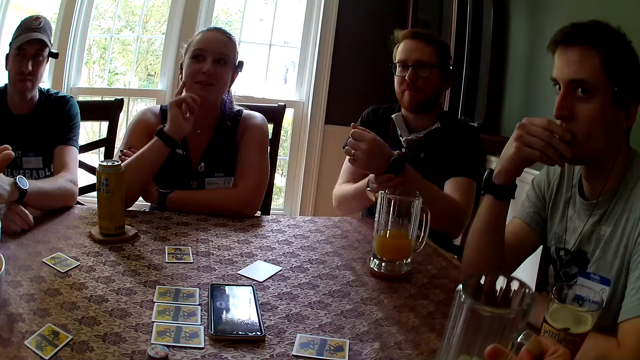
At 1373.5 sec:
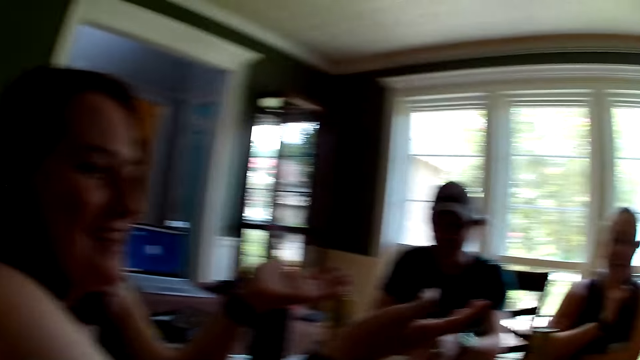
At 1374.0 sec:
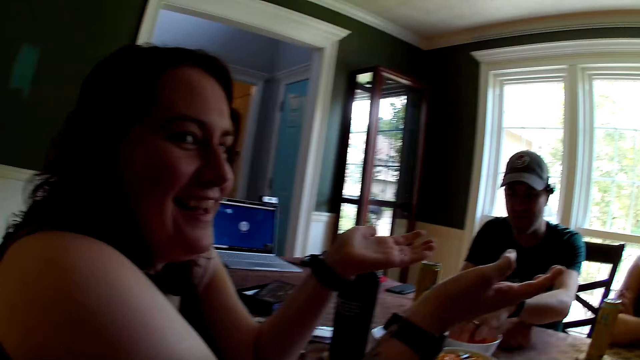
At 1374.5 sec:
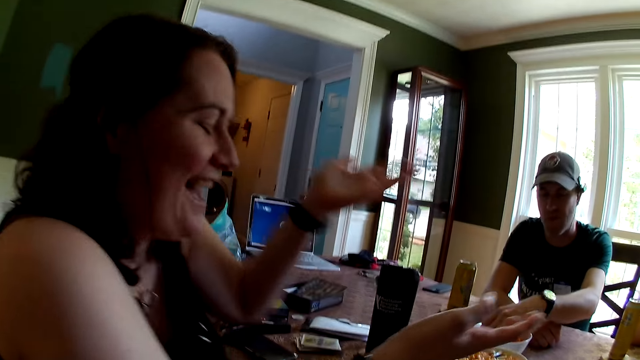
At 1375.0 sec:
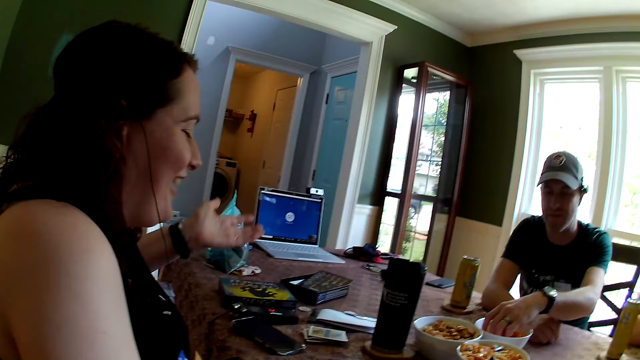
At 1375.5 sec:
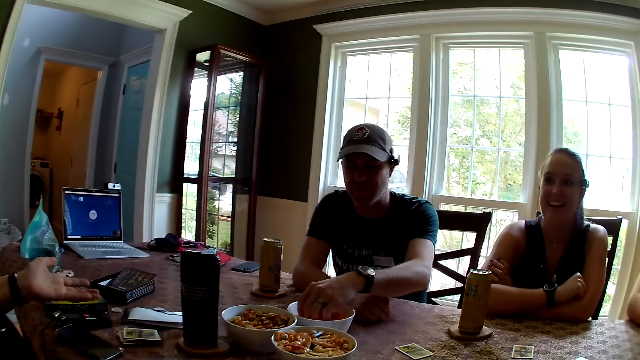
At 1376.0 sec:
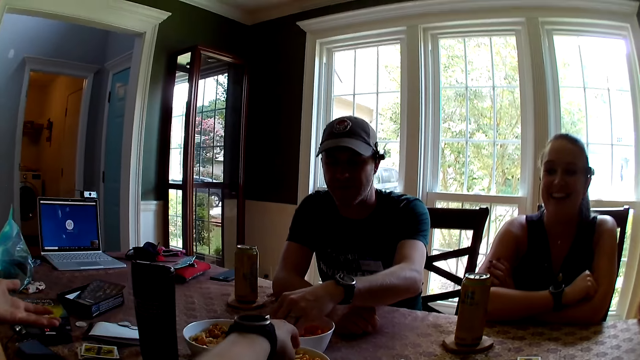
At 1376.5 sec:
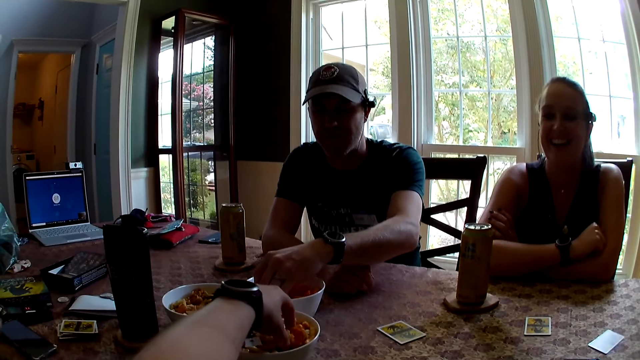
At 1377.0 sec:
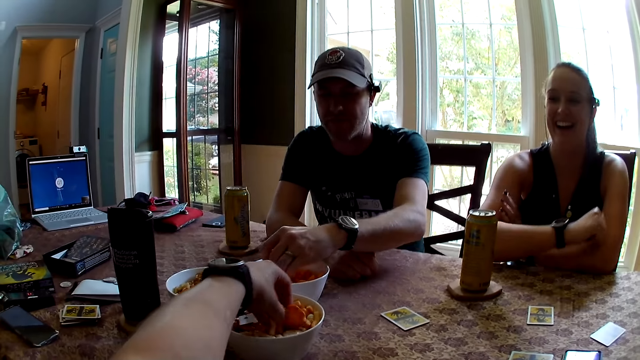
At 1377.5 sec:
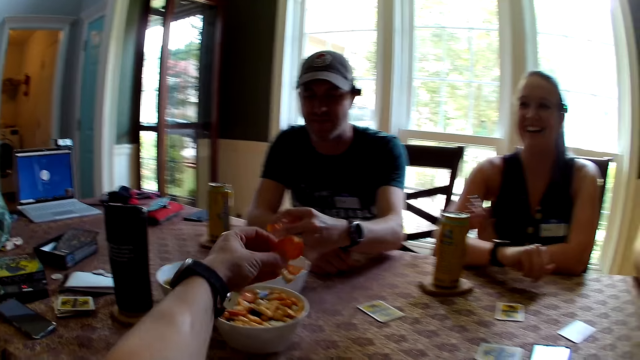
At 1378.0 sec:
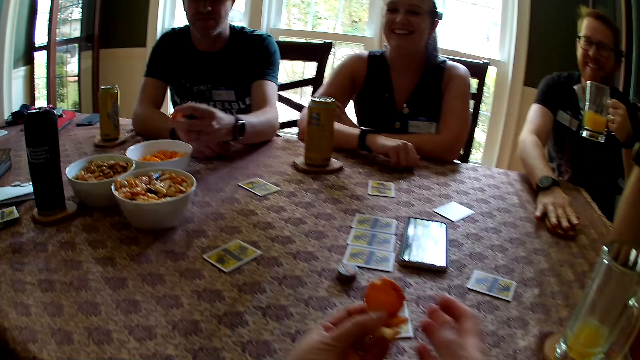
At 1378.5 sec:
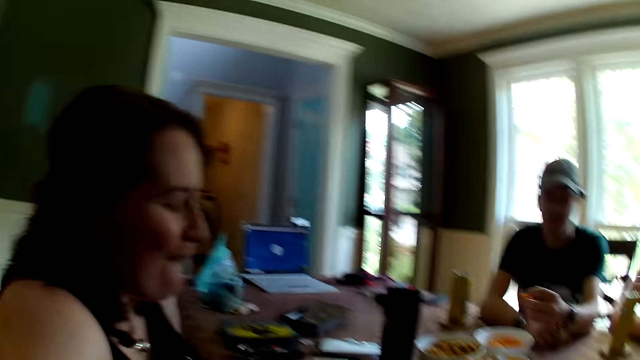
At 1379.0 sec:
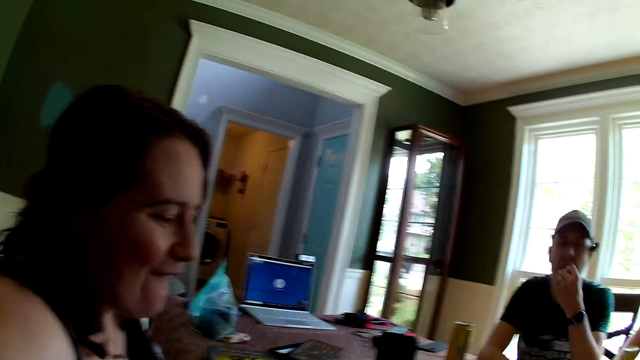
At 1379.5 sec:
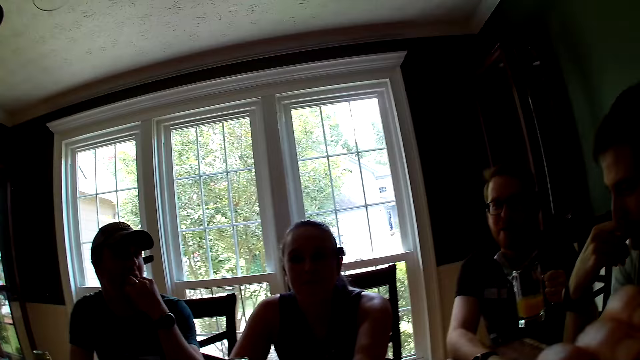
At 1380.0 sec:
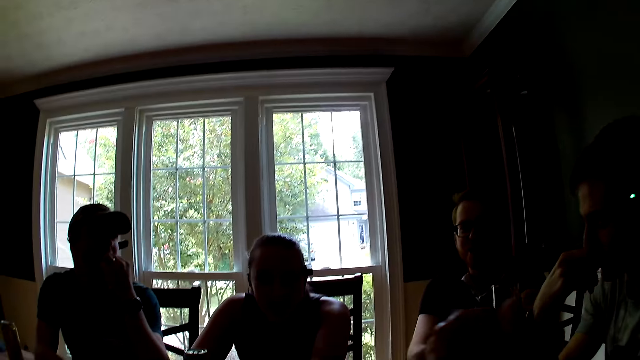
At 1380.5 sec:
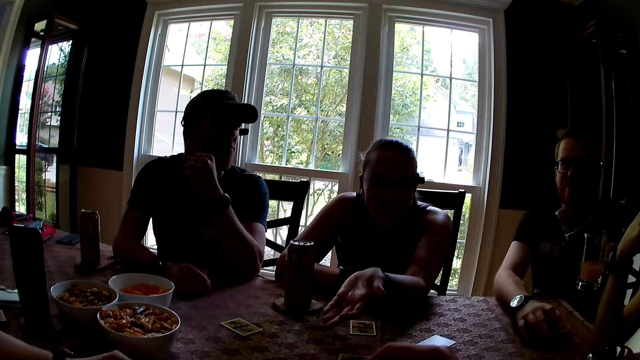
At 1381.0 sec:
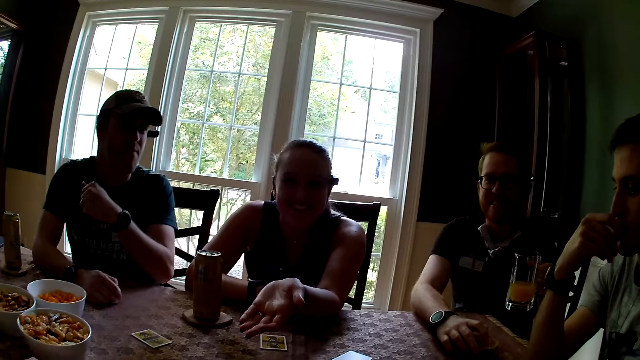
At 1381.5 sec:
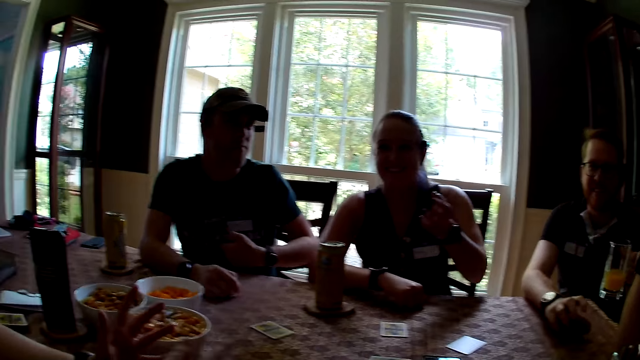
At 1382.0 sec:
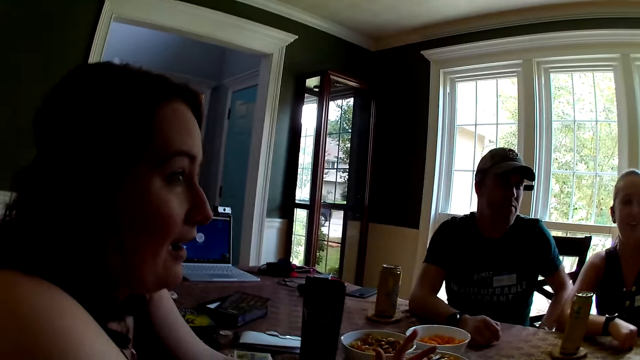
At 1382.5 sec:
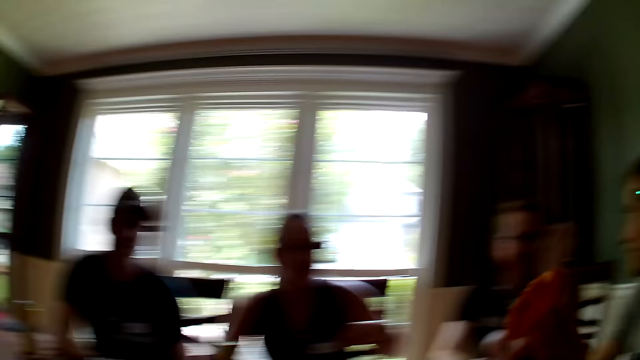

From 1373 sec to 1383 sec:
The camera wearer drops the glass cup in her right hand on the table. A lady makes gestures with her hands and speaks. The camera wearer picks a snack from a bowl on the table with her left hand into her mouth. A man picks something from the bowl. The man holds a glass cup in his left hand. He eats something in his hand. Another lady makes gestures with her hands.

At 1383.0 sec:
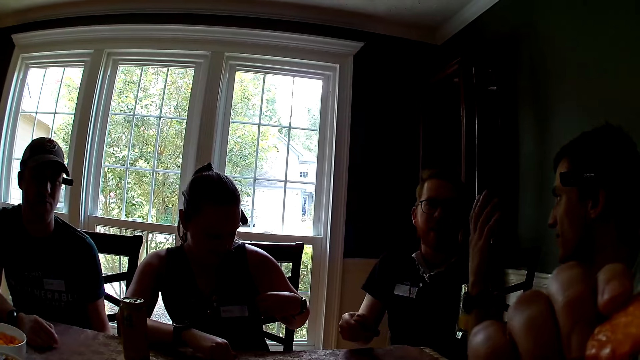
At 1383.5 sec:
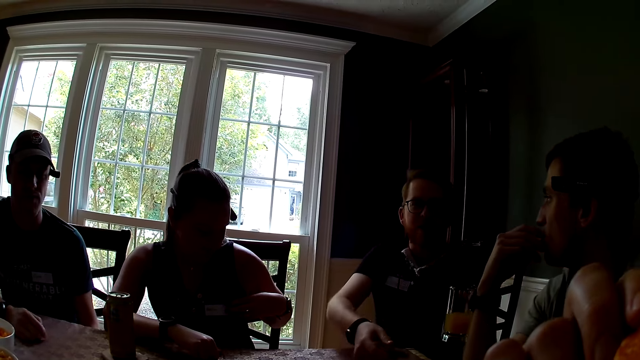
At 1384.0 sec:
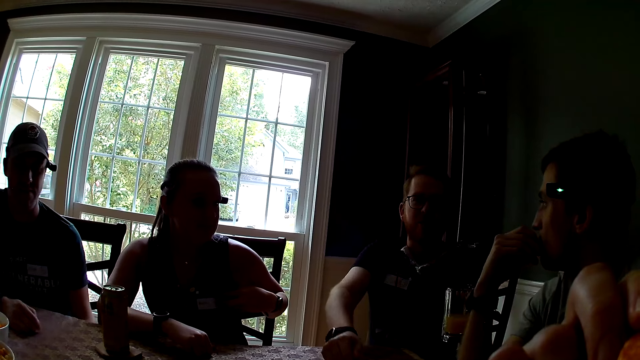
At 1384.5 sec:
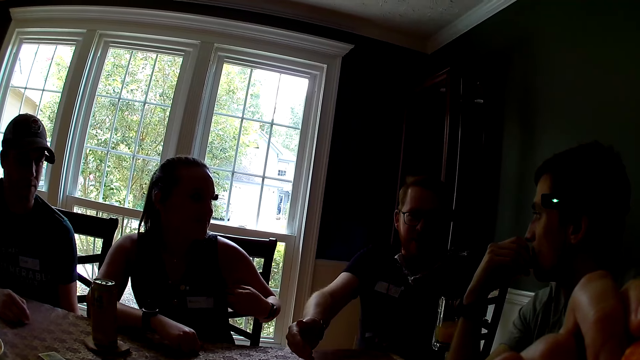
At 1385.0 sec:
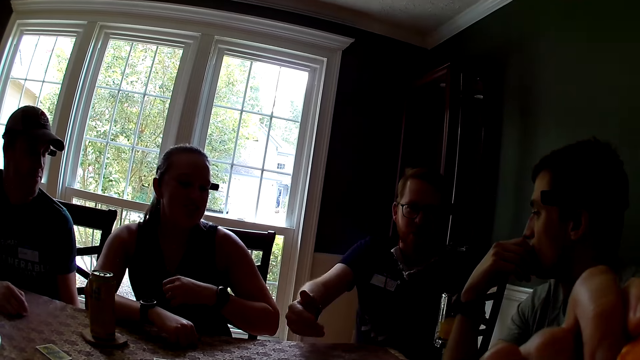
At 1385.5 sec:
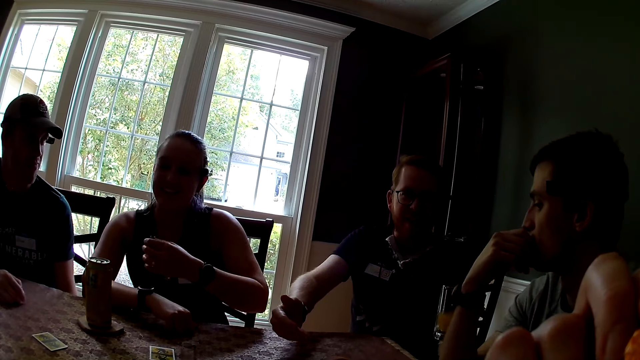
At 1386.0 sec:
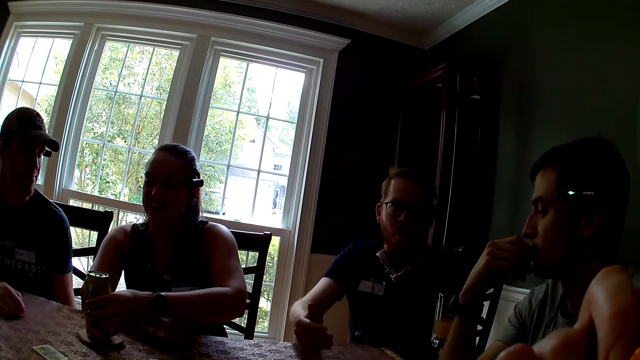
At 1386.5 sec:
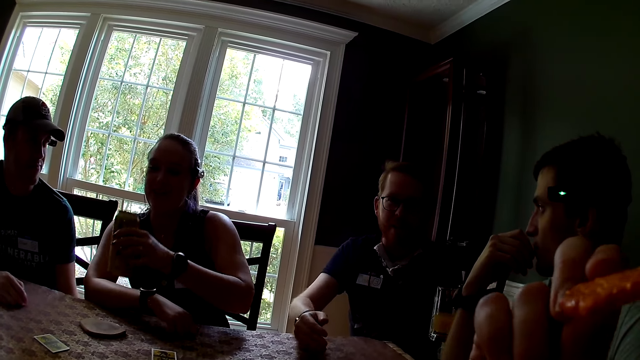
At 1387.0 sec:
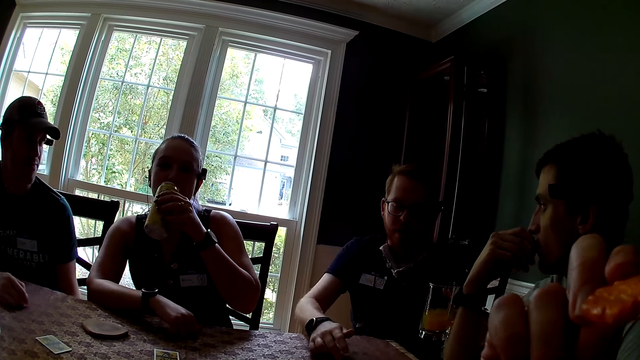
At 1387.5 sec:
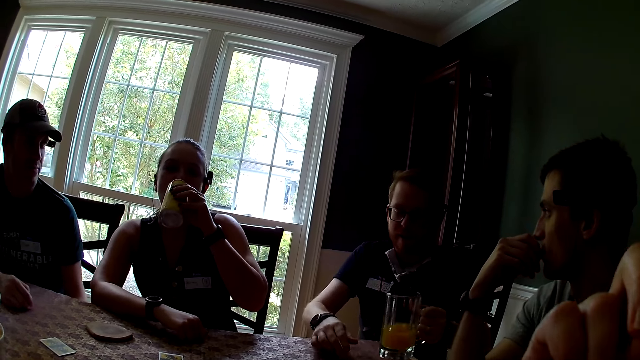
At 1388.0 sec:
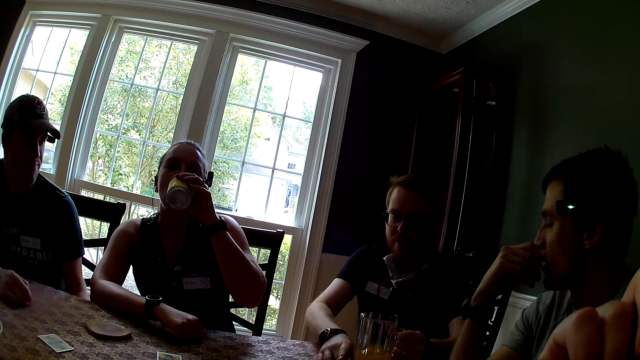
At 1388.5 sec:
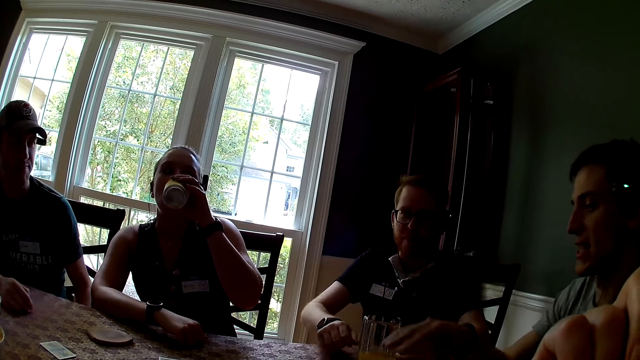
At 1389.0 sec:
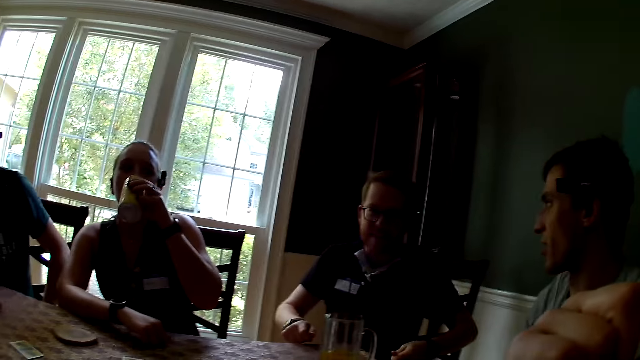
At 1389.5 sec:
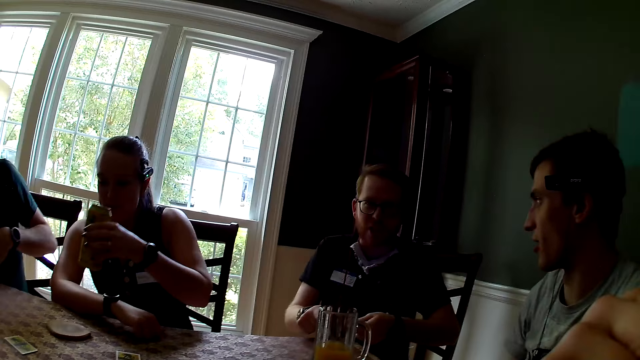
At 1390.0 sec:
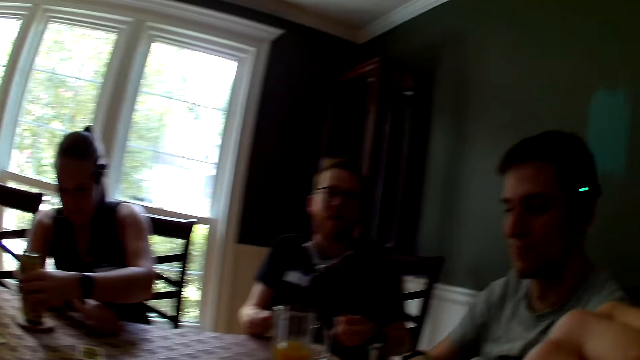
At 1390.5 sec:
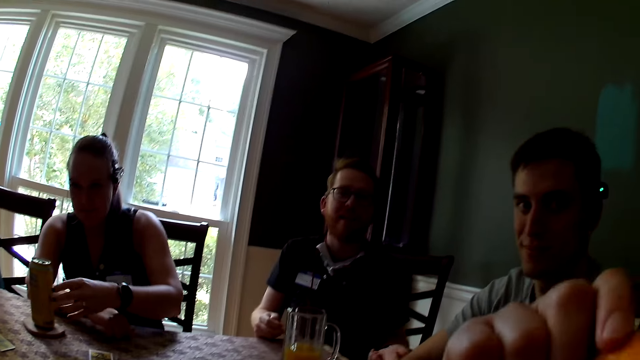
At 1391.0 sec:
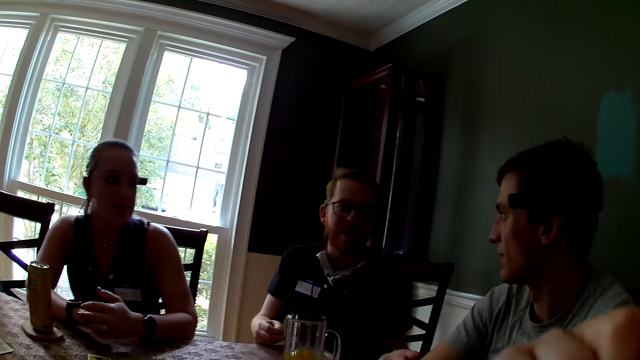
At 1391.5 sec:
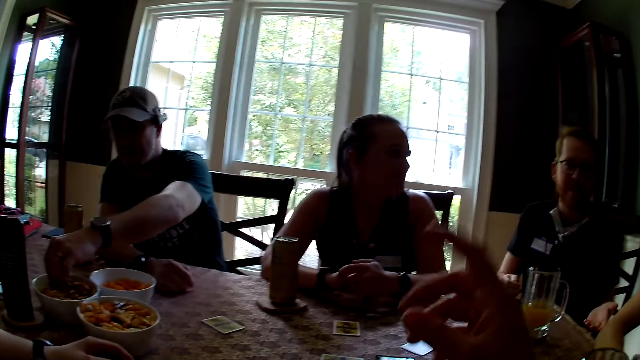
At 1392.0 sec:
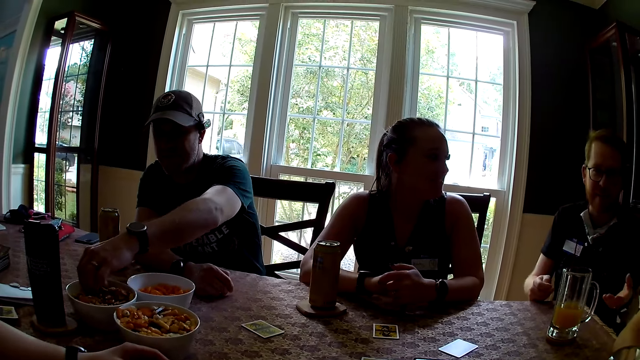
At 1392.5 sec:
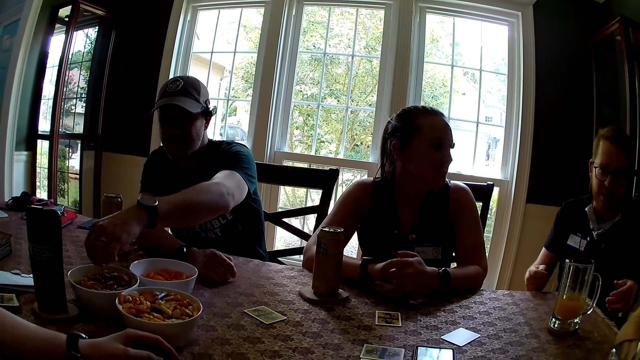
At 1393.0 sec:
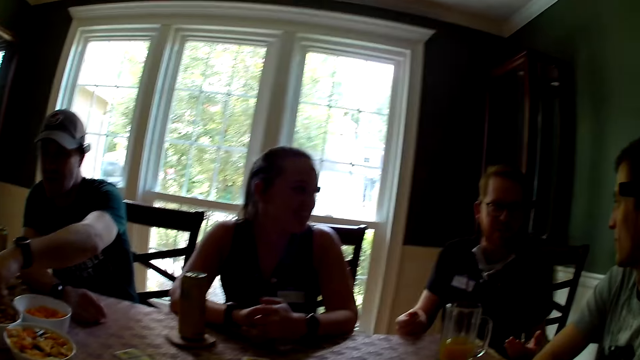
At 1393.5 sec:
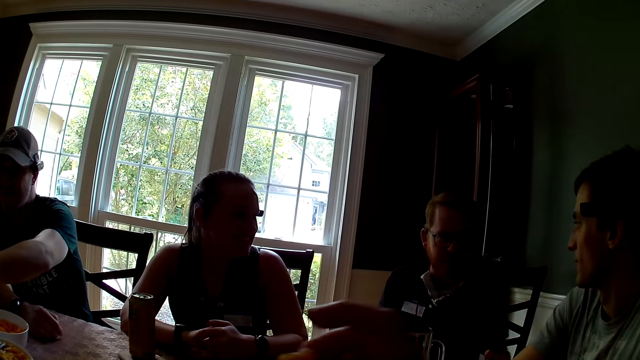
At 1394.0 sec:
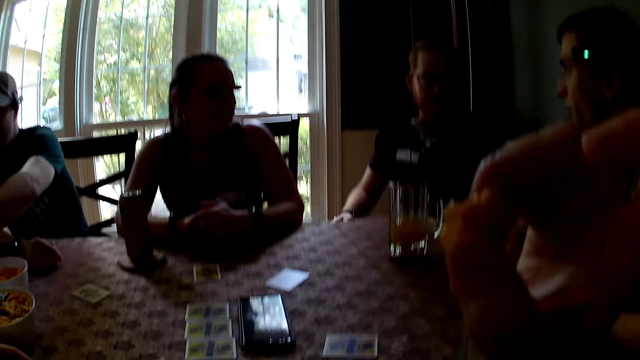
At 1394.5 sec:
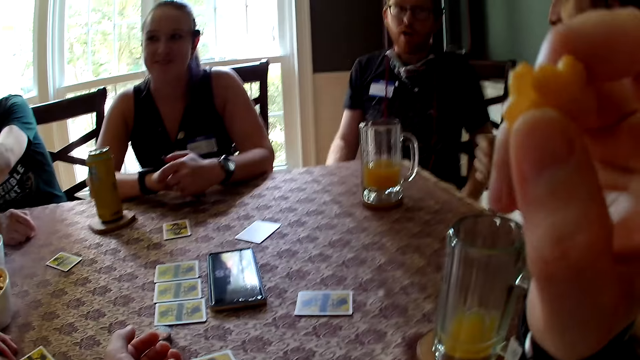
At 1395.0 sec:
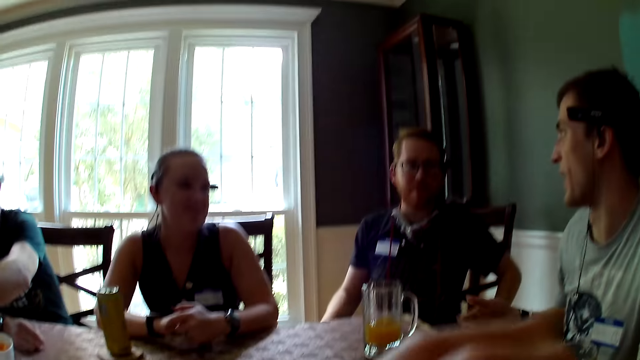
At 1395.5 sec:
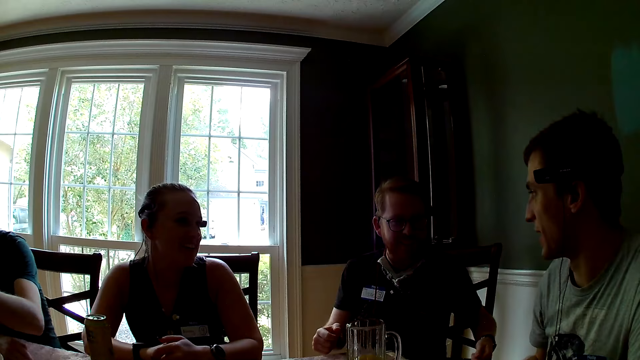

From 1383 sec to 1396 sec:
The camera wearer eats something. A man speaks to another man. The first man makes gestures with his hands. A woman picks up a can drink on the table with her left hand. She drinks from the can drink in her left hand. A third man drops the glass cup in his left hand on the table. The first man moves a glass on the table. The other man speaks to the first man. The woman drops the can drink in her left hand on the table. The third man converses with the camera wearer. The third man picks something from a bowl on the table.
